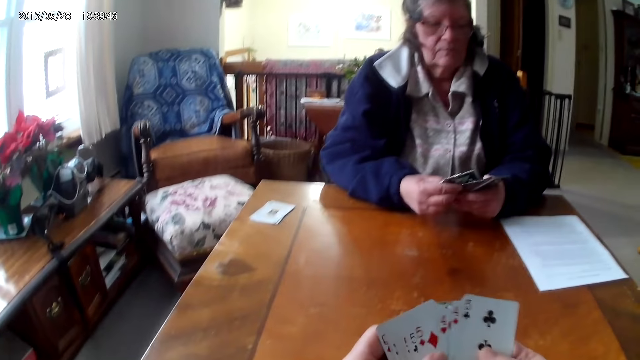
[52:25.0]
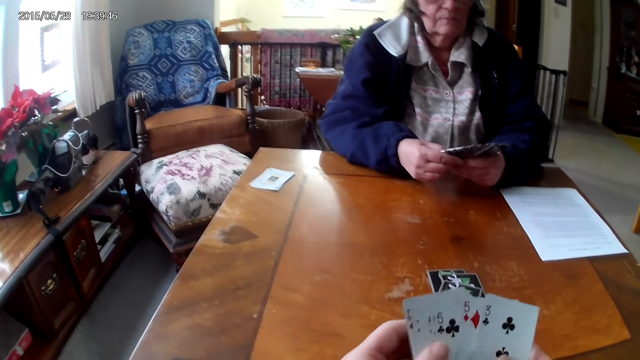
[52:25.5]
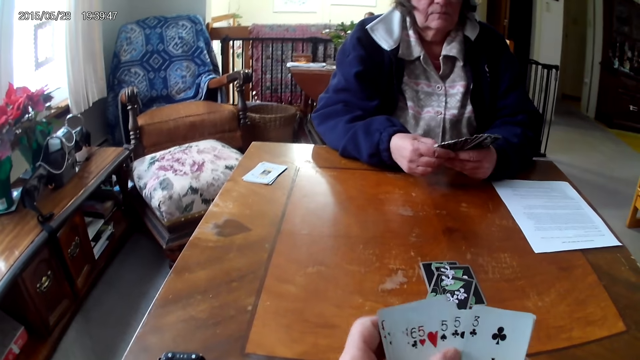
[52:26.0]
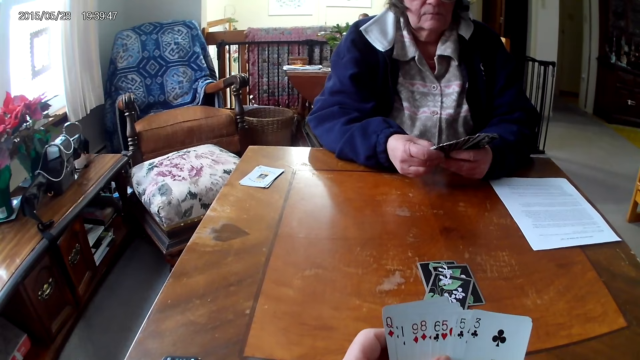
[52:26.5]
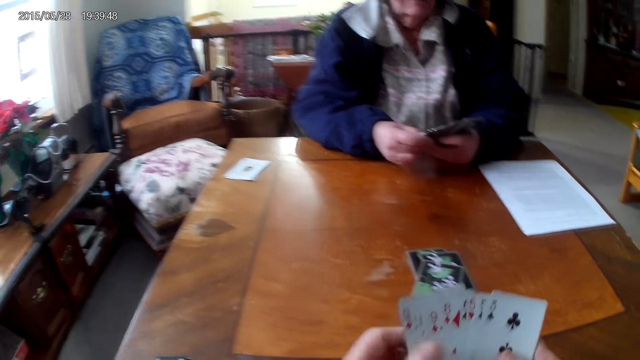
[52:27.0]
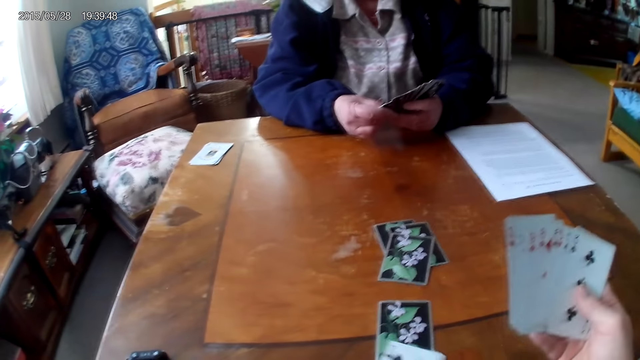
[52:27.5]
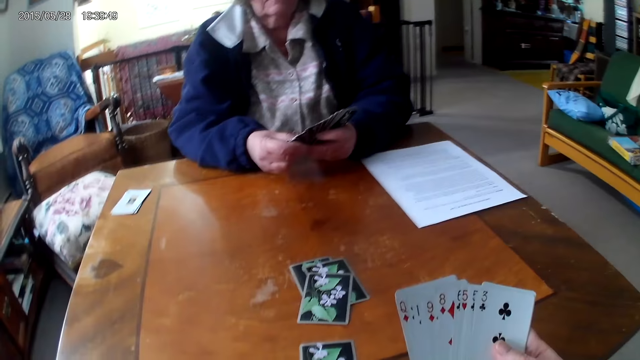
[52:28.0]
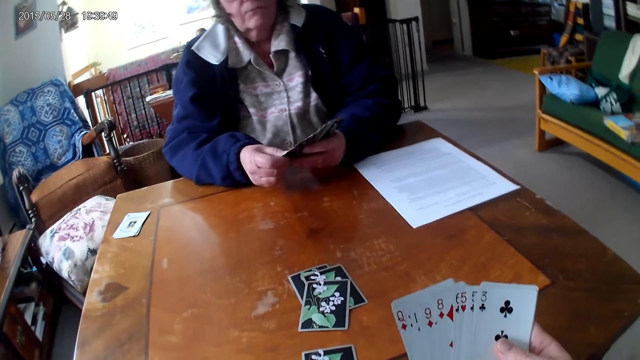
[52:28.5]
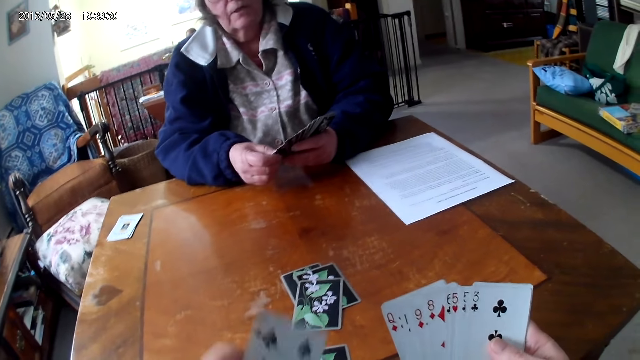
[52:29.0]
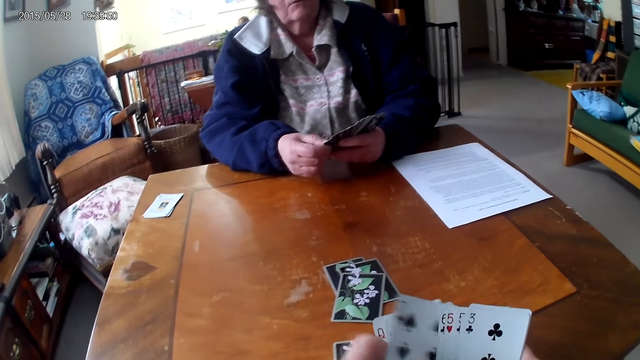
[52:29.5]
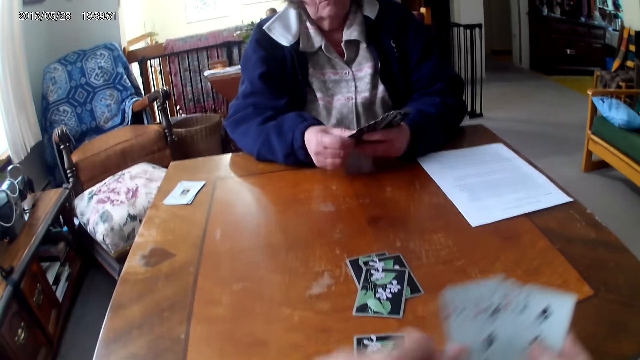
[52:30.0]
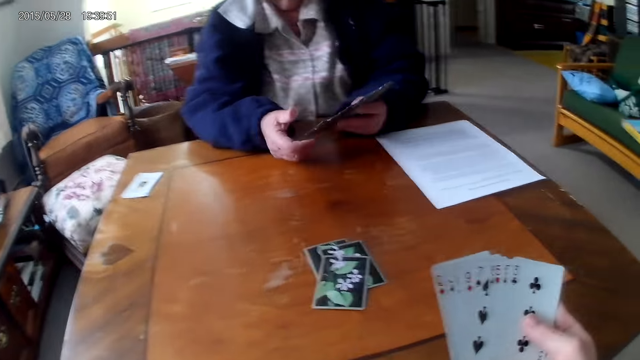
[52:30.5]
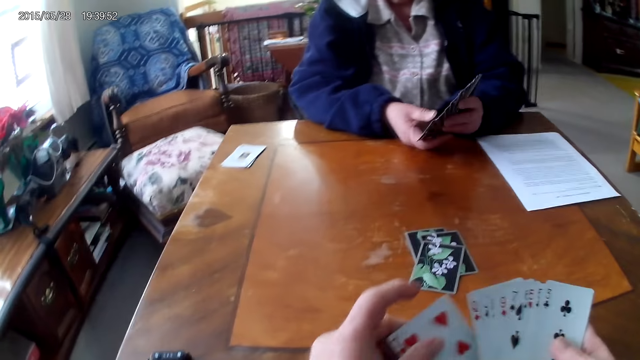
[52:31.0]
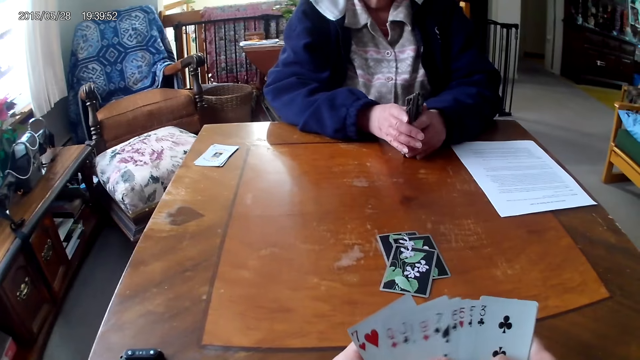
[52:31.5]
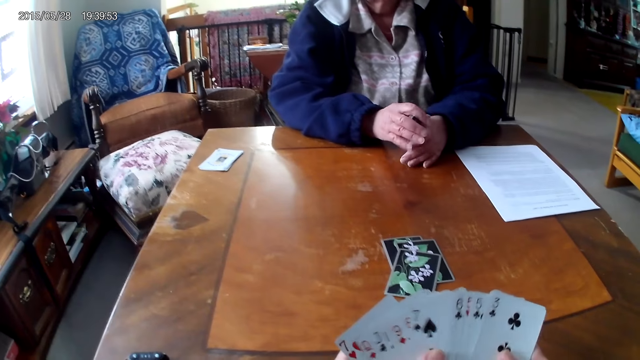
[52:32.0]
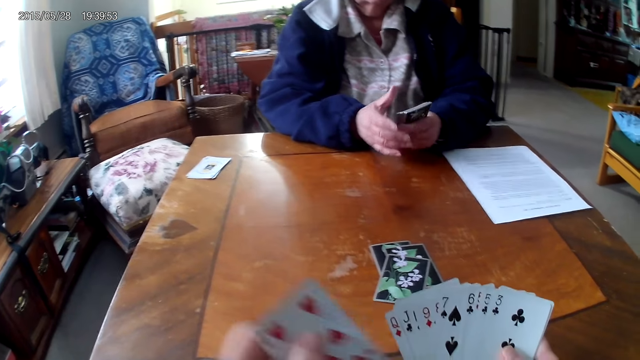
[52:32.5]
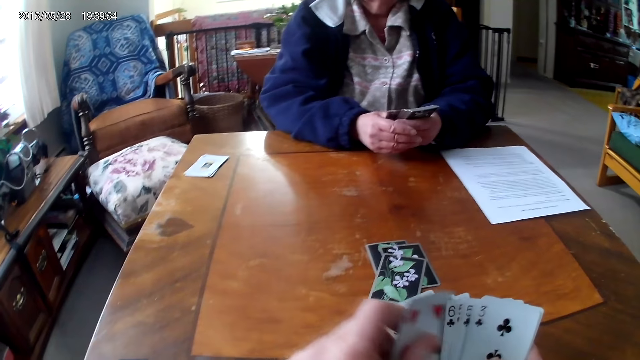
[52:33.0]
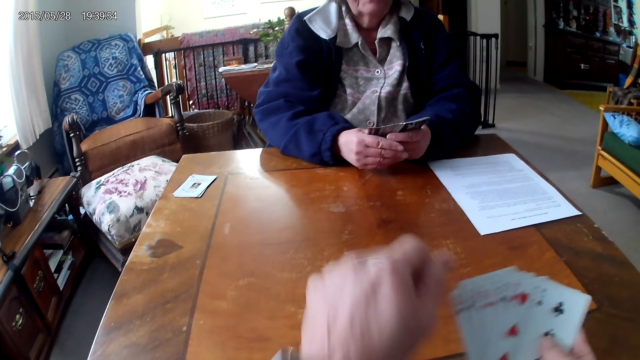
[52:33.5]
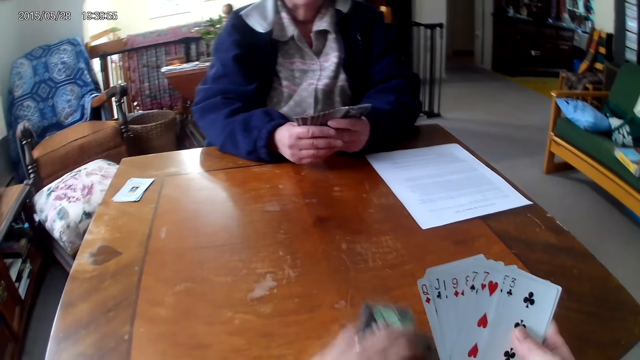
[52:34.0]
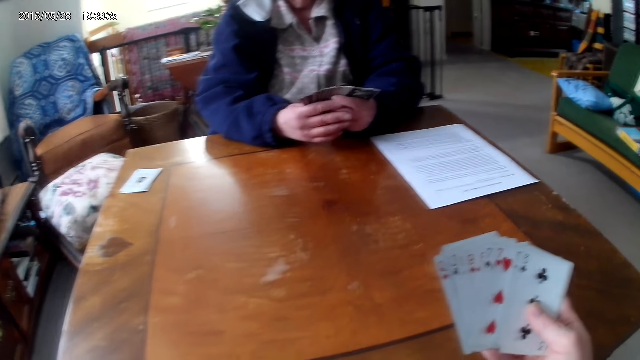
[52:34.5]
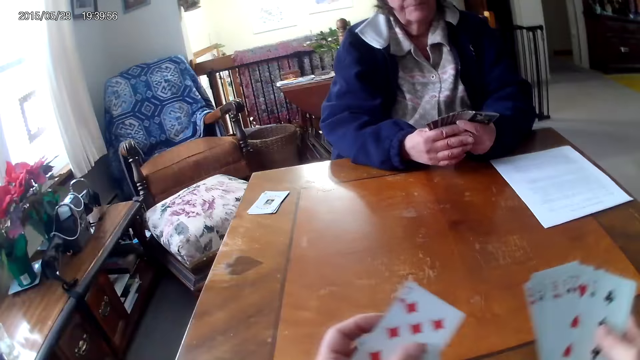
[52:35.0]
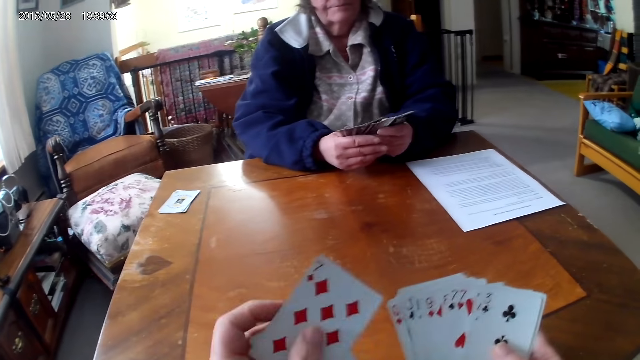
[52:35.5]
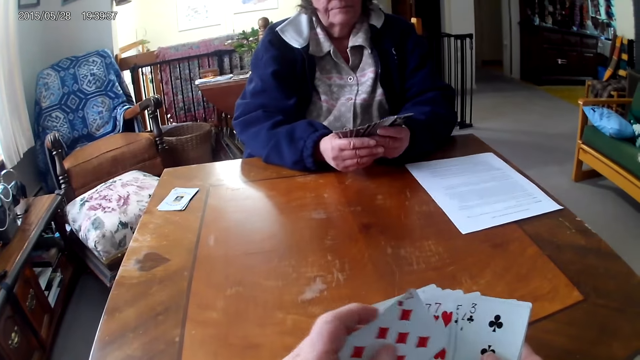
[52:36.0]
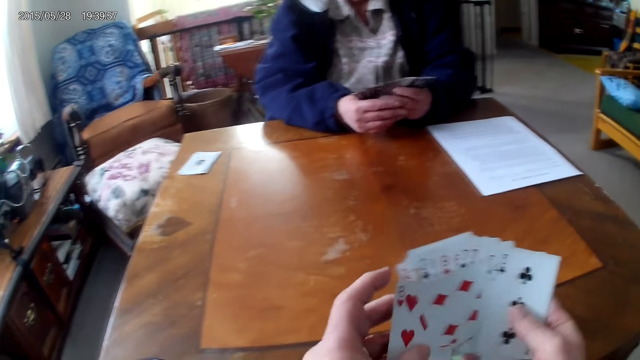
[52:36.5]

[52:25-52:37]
The camera wearer arranges the cards. They pick up the cards from the table.

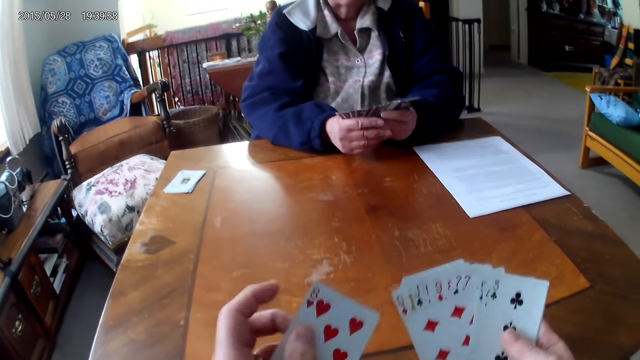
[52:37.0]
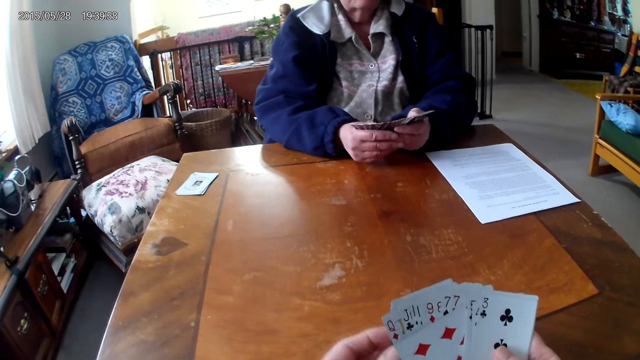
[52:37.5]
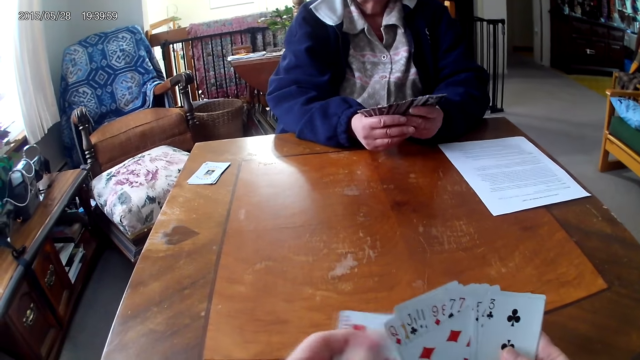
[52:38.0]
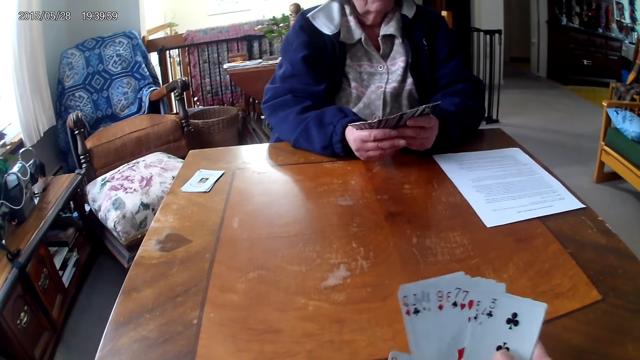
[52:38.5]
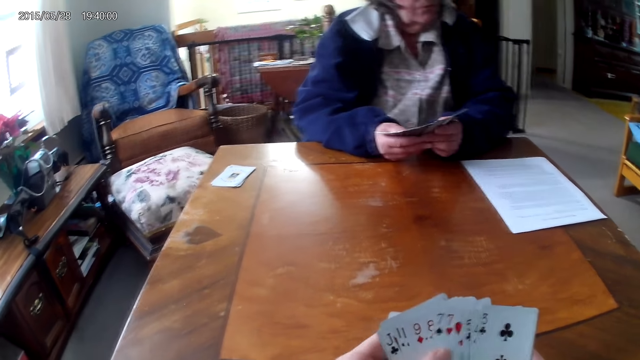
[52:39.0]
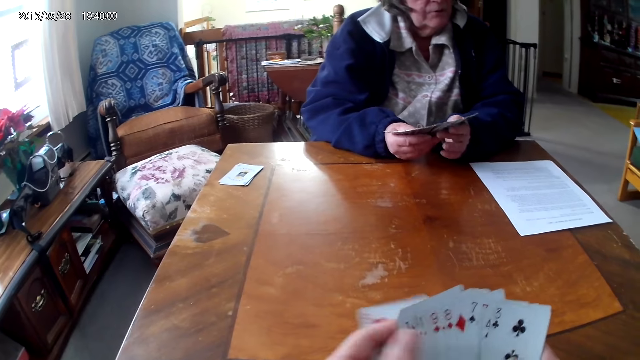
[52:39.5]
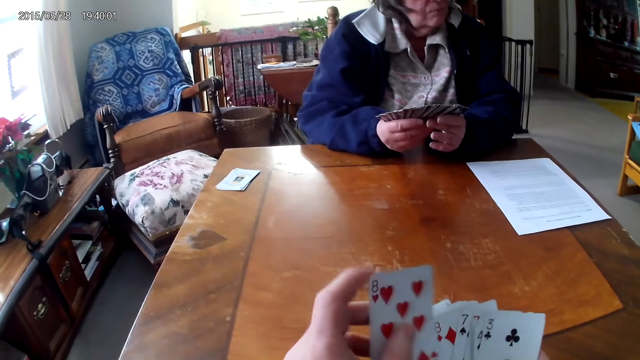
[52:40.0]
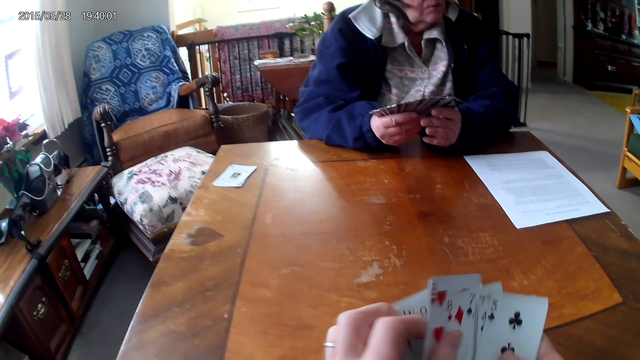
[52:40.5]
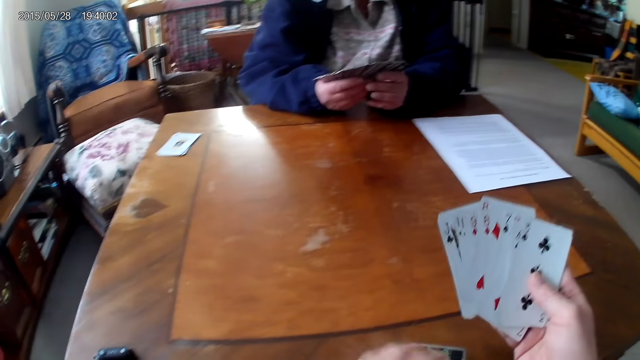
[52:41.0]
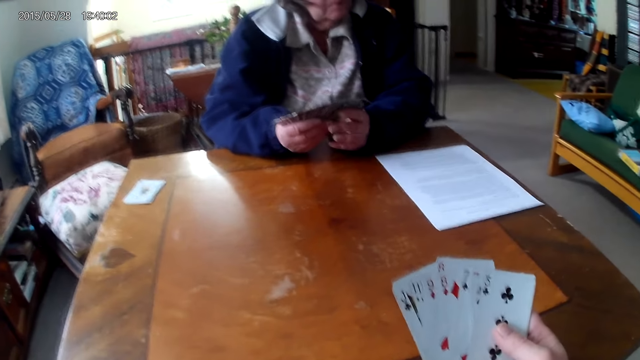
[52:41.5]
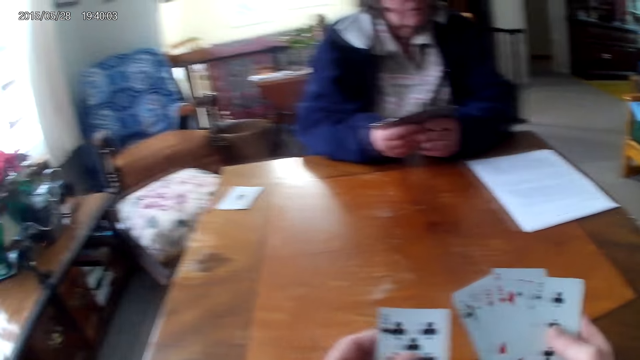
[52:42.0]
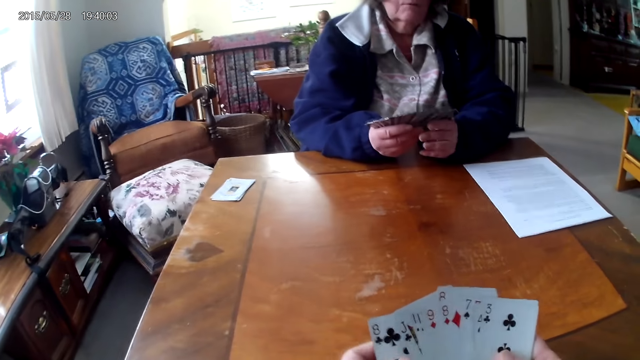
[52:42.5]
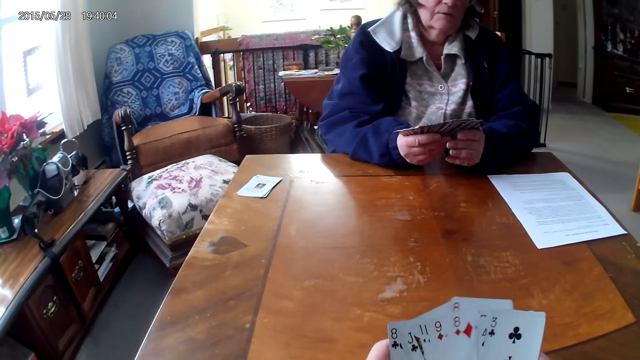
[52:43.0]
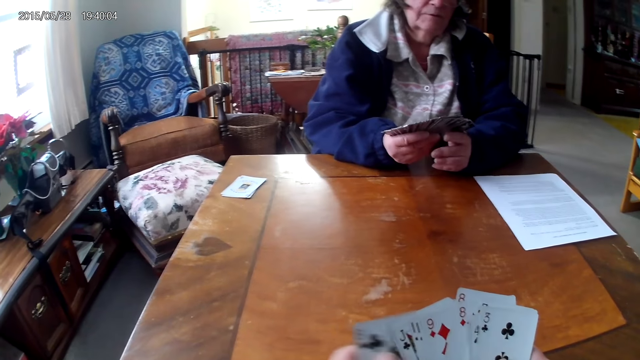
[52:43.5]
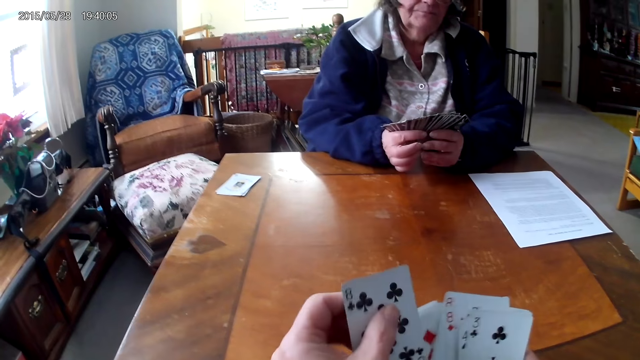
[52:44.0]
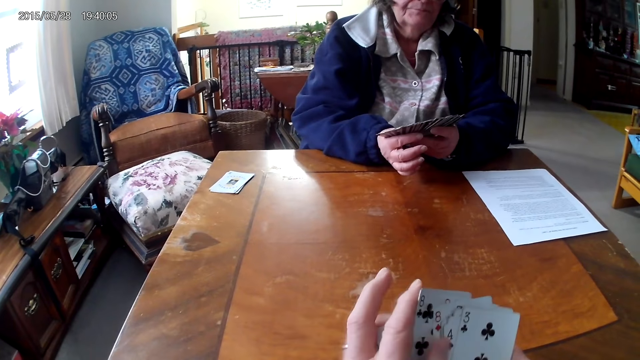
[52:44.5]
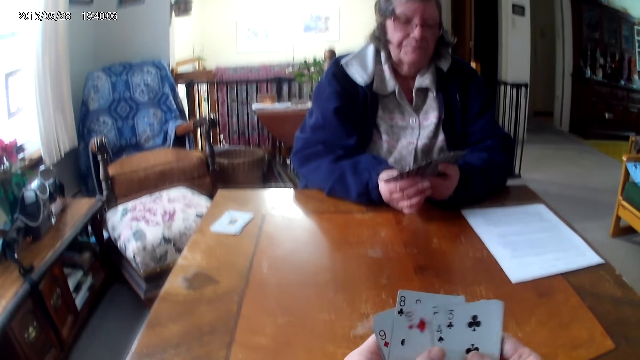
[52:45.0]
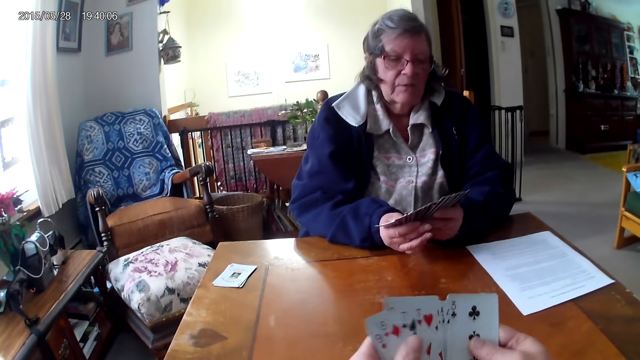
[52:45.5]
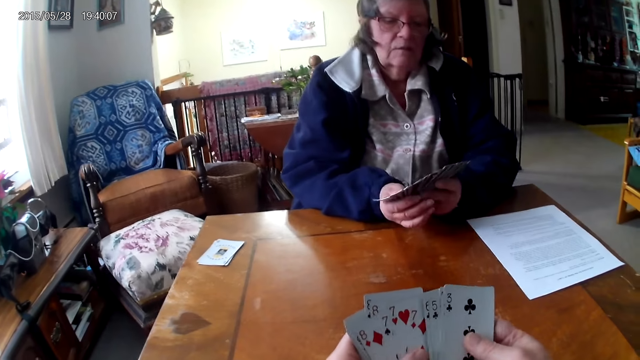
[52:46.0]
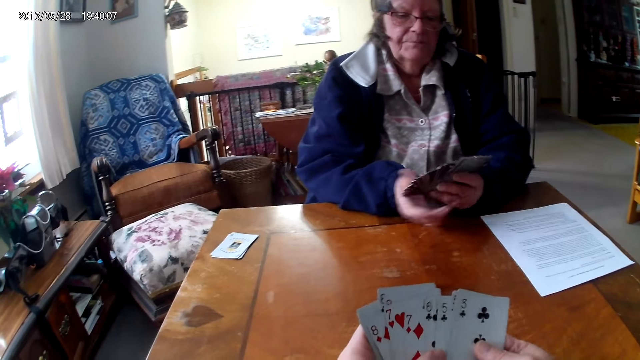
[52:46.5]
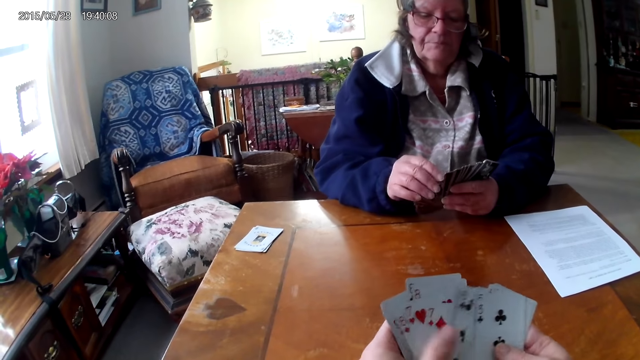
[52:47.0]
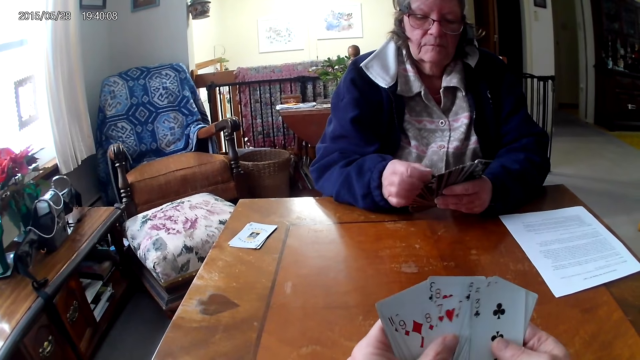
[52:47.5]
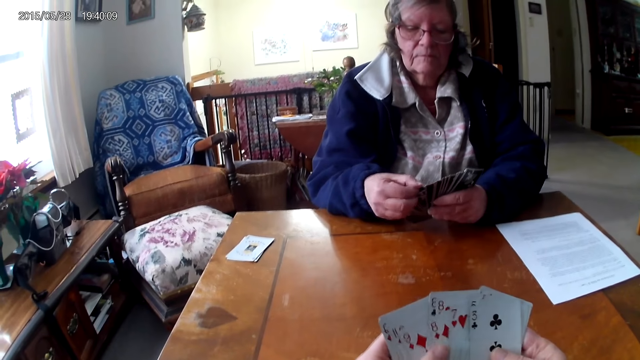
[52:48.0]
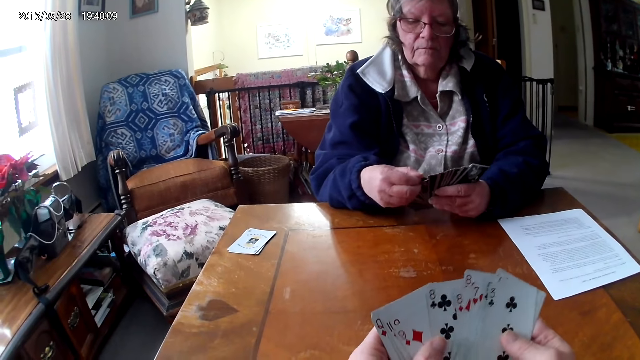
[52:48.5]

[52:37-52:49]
The camera wearer arranges the cards.
